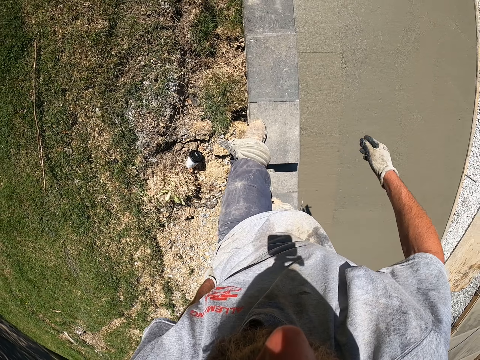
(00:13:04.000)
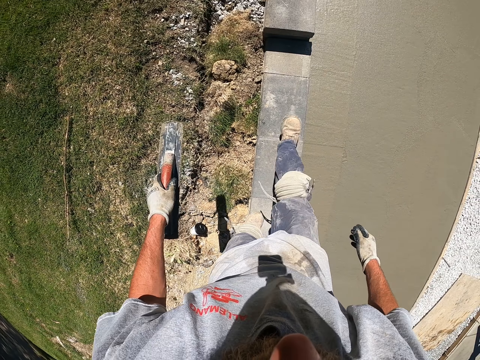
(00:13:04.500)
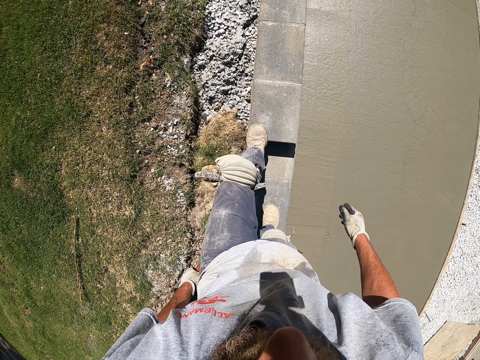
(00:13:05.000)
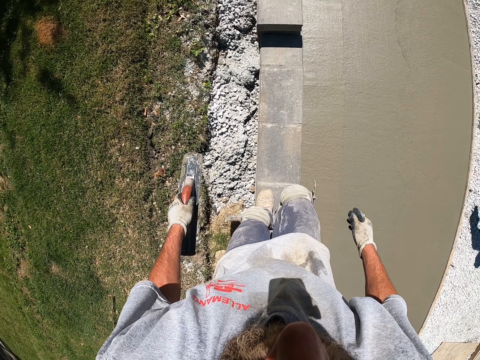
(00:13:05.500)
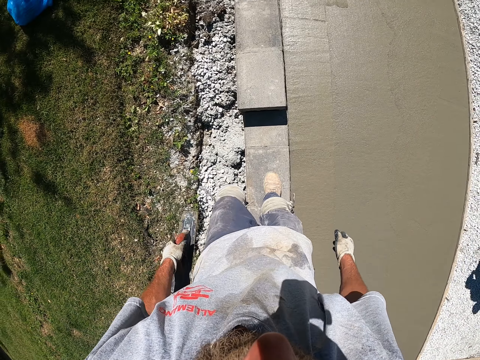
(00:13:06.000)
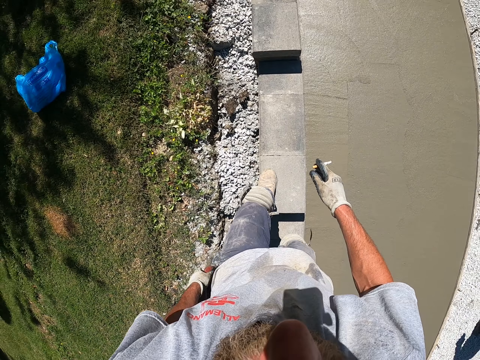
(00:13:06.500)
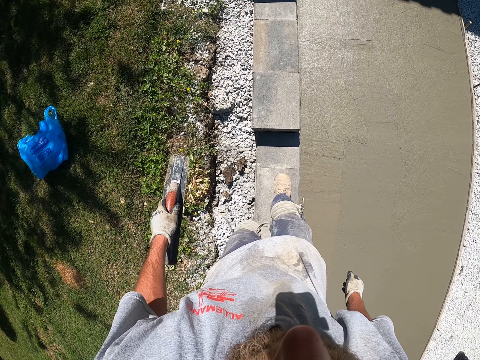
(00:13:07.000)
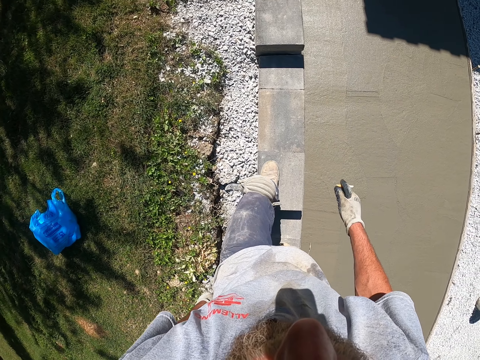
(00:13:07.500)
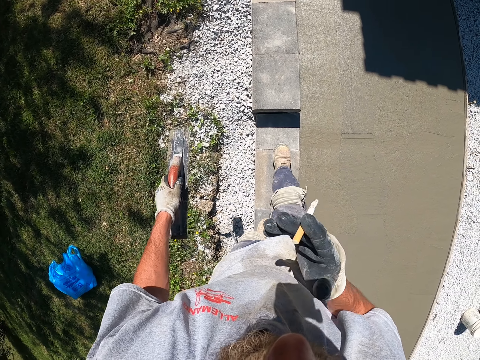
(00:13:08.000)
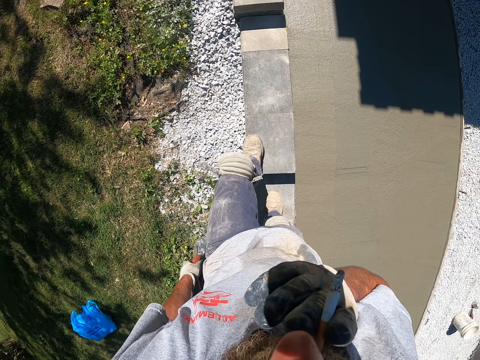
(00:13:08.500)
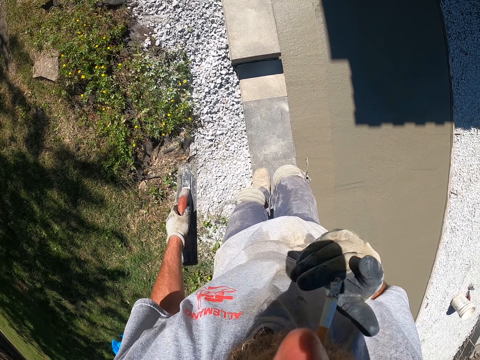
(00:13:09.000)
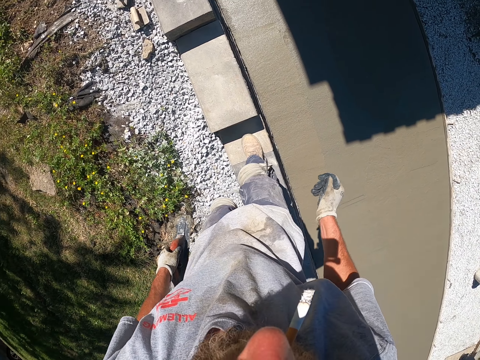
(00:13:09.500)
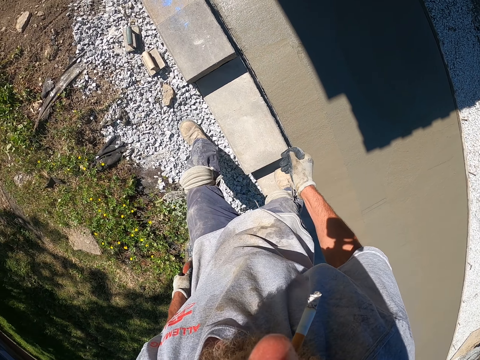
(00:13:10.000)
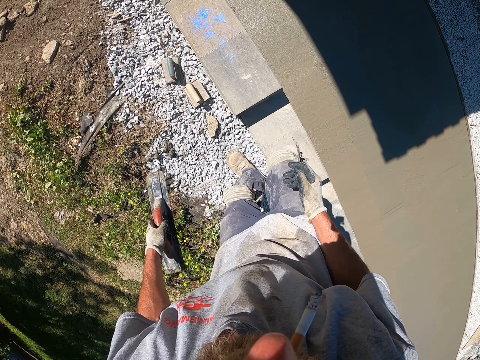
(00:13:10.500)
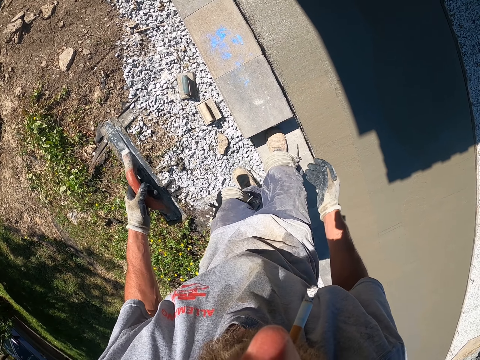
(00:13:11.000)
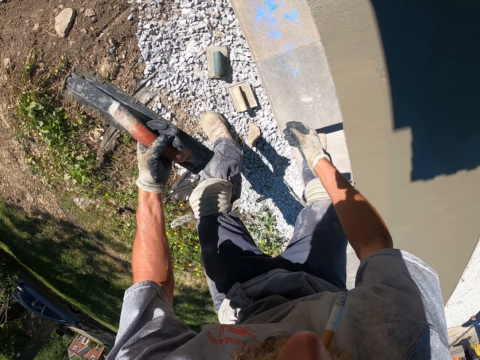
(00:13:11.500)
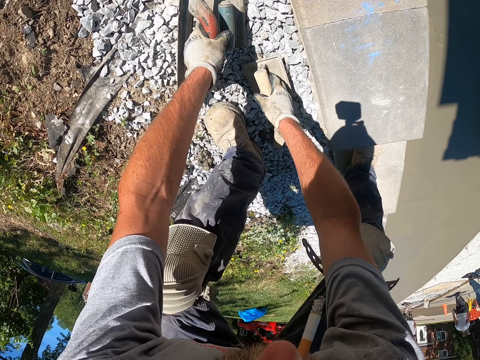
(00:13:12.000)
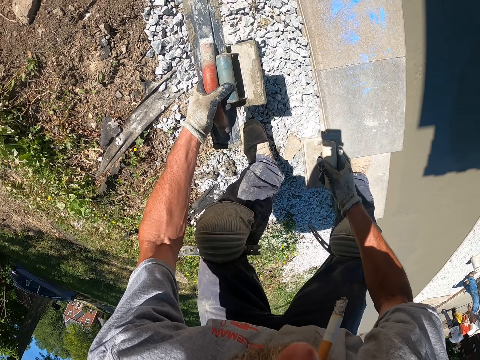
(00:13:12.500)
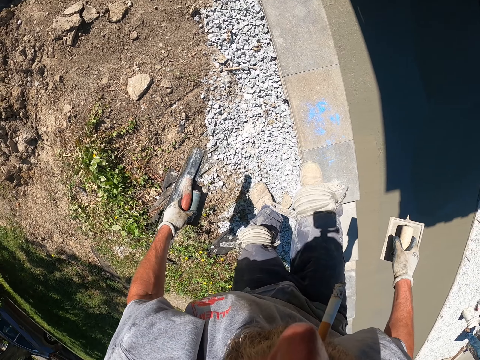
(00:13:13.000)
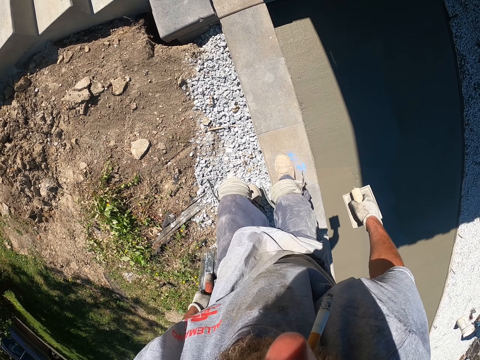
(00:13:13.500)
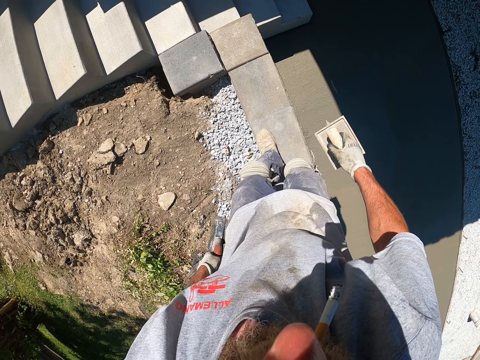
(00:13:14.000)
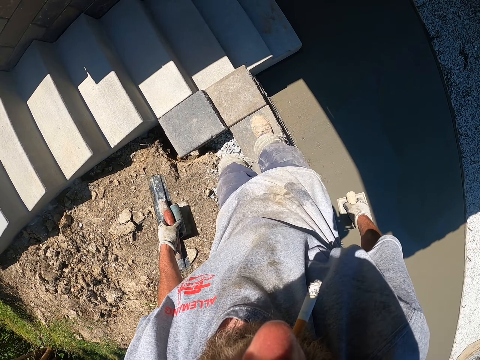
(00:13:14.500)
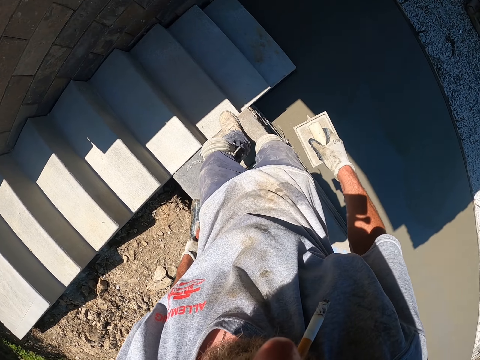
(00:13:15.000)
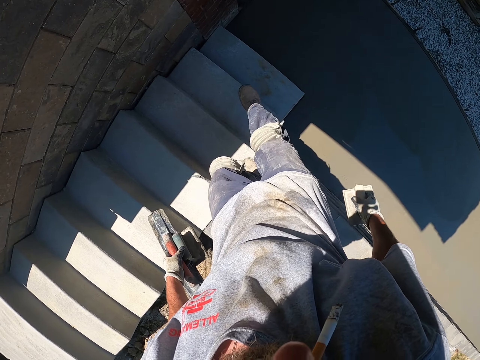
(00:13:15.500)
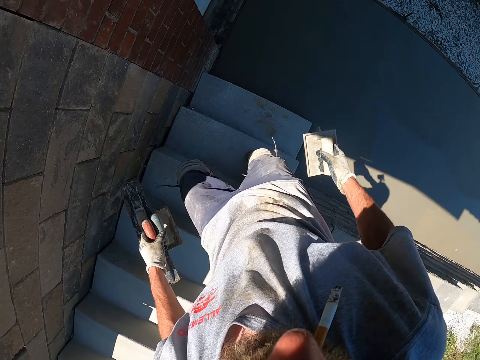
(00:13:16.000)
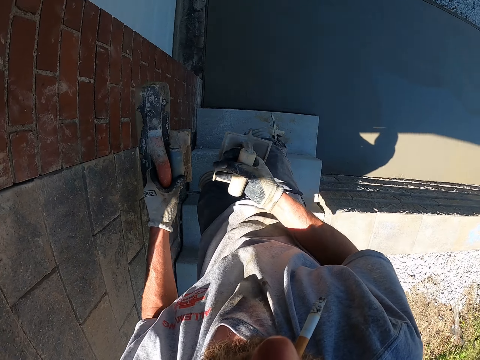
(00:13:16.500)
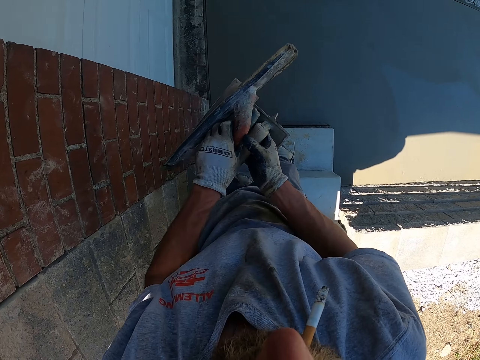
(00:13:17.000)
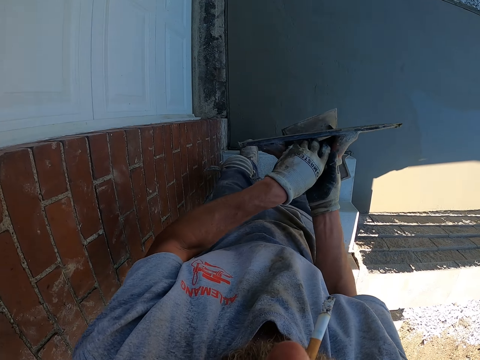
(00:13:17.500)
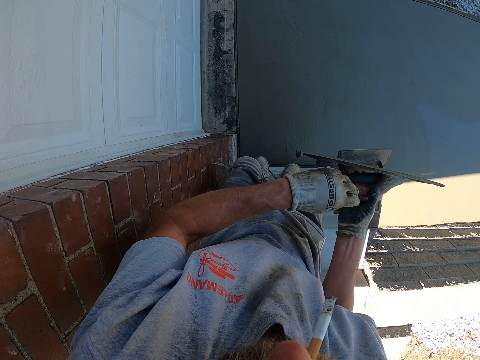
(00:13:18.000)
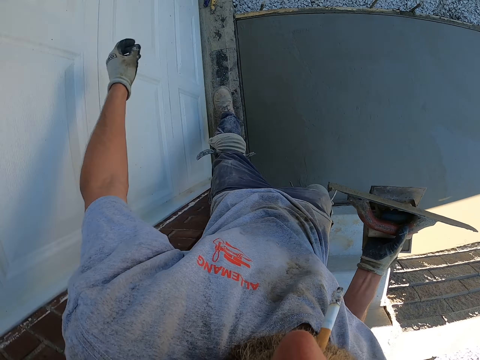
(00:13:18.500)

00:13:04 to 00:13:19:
The camera wearer picks up tools. They pick up the wood float. They walk around the construction site.

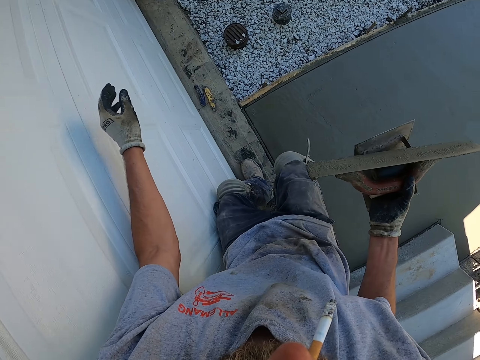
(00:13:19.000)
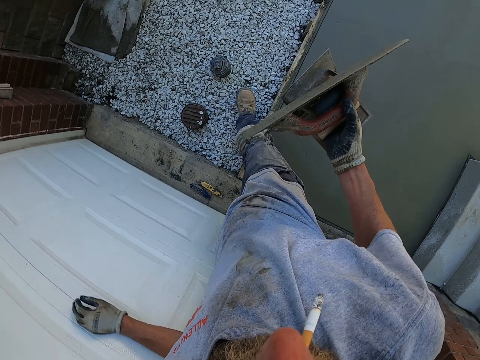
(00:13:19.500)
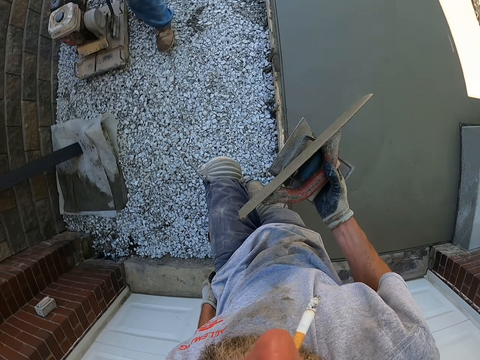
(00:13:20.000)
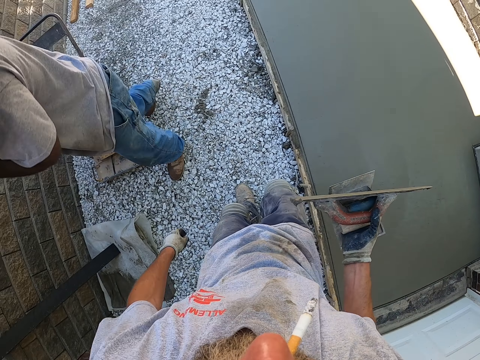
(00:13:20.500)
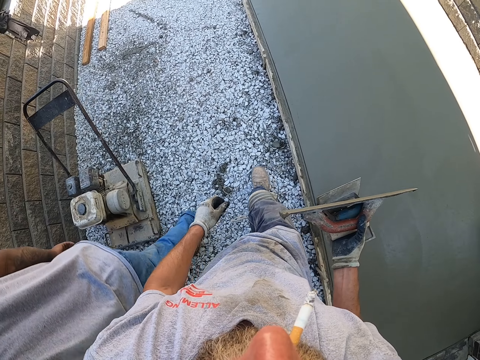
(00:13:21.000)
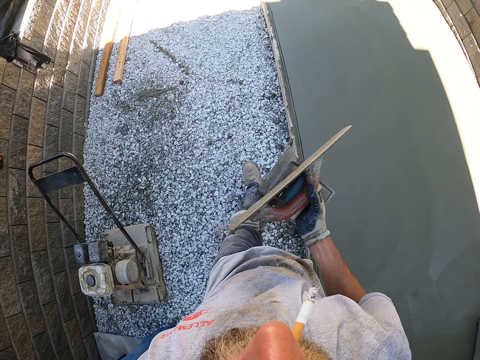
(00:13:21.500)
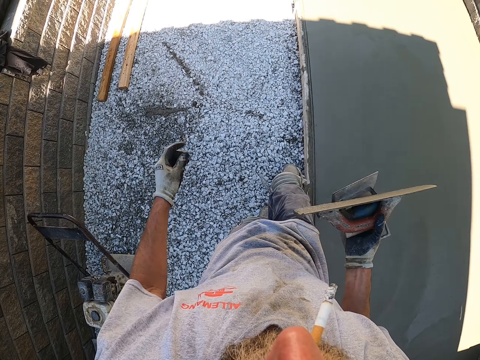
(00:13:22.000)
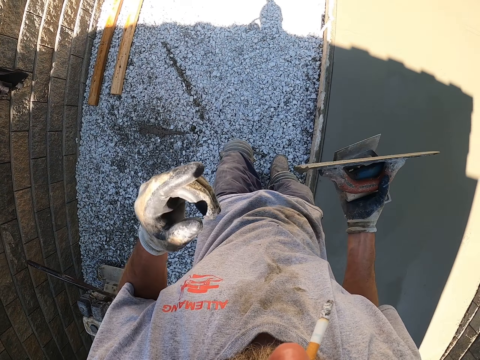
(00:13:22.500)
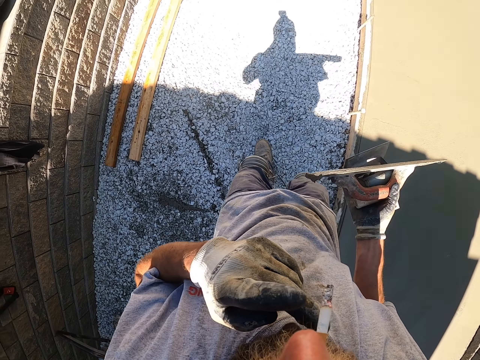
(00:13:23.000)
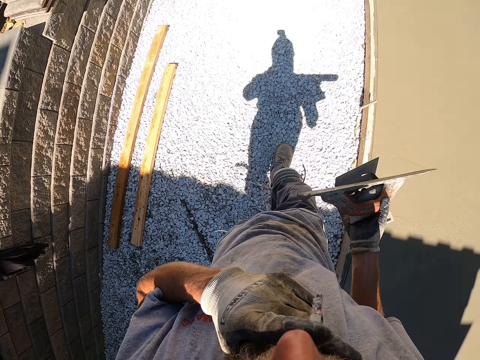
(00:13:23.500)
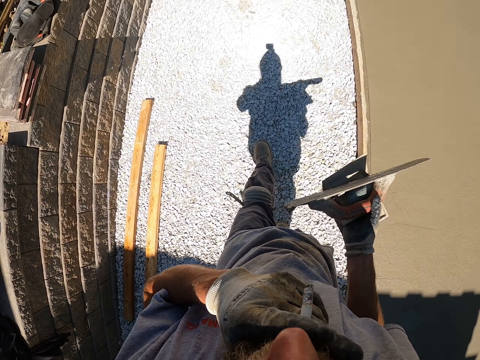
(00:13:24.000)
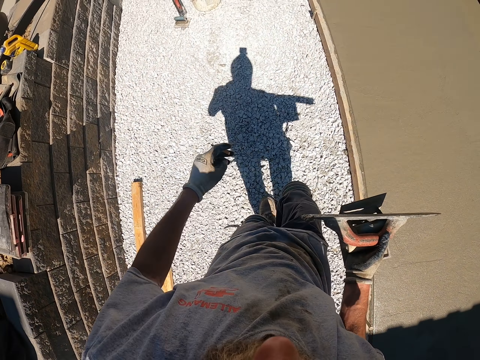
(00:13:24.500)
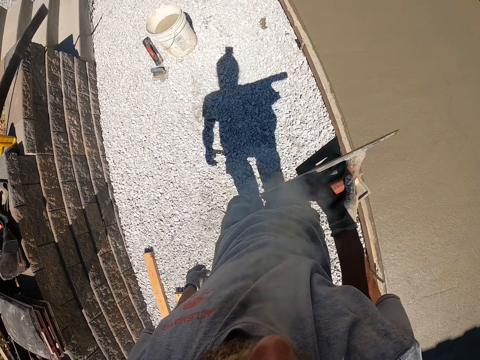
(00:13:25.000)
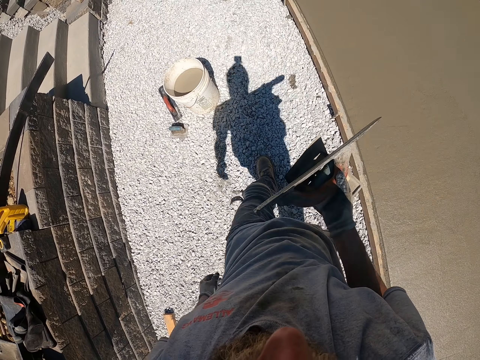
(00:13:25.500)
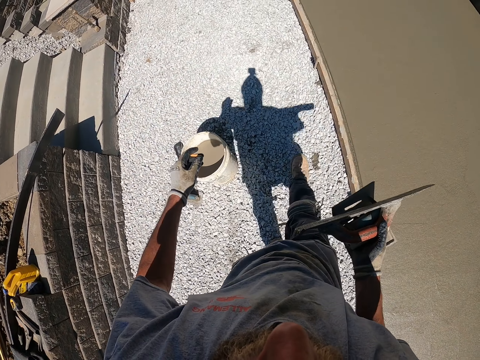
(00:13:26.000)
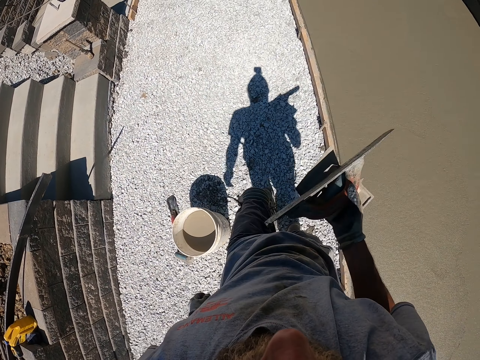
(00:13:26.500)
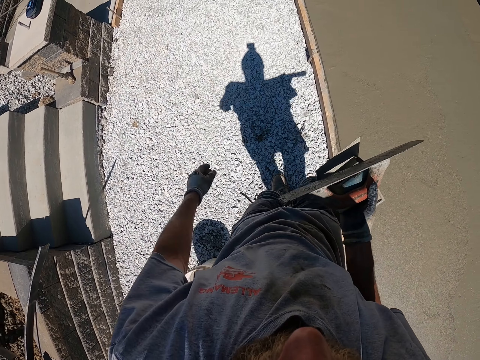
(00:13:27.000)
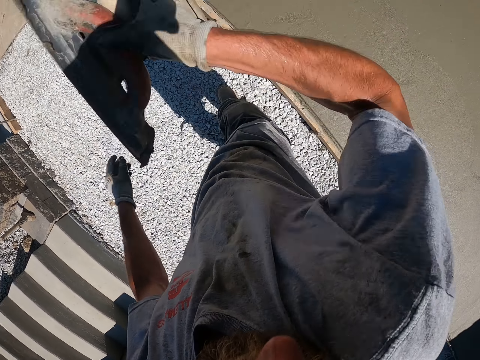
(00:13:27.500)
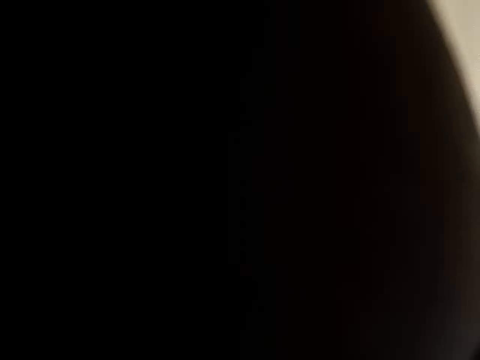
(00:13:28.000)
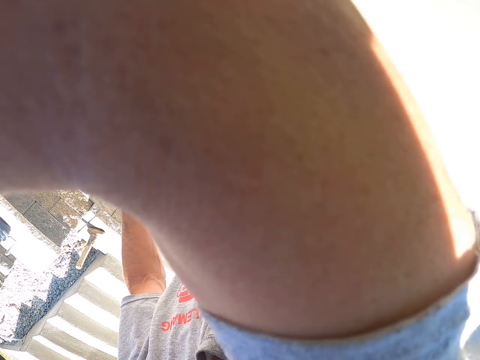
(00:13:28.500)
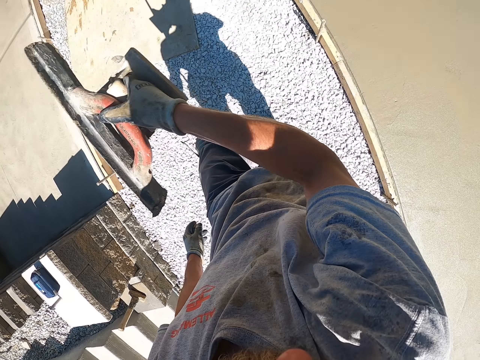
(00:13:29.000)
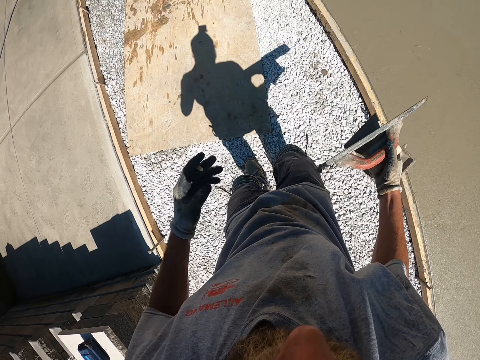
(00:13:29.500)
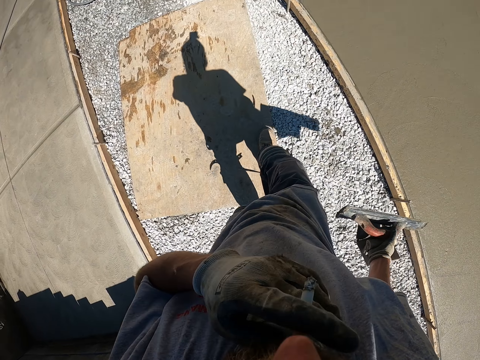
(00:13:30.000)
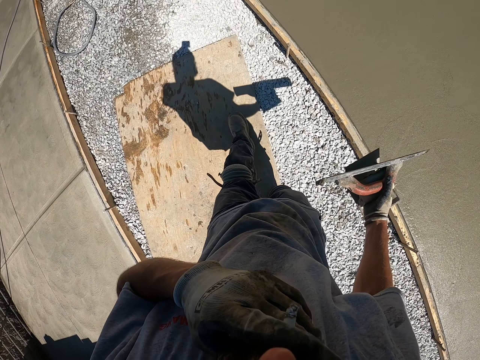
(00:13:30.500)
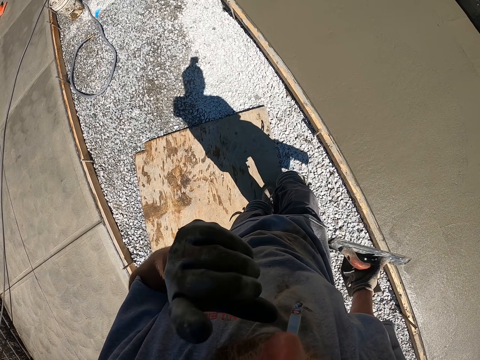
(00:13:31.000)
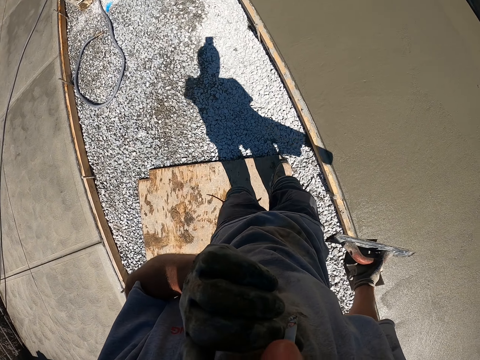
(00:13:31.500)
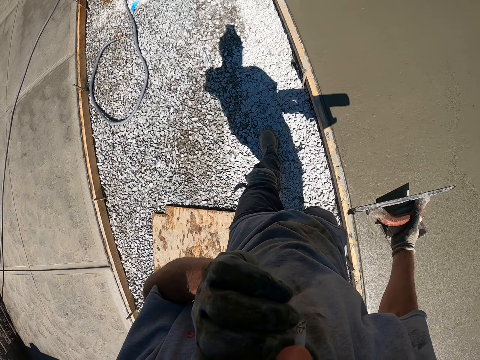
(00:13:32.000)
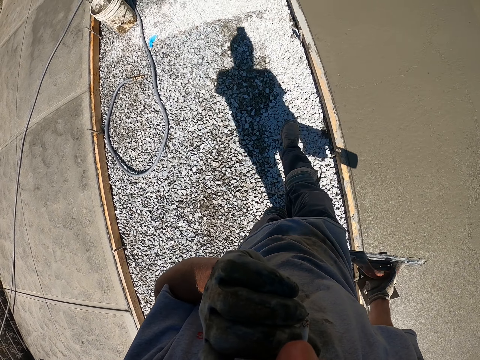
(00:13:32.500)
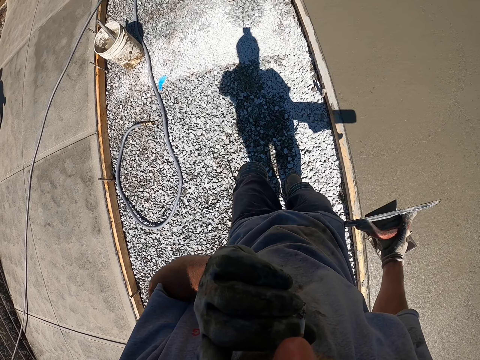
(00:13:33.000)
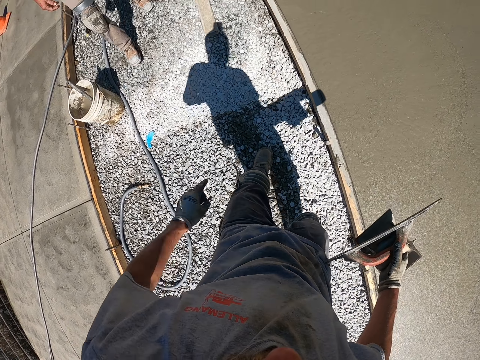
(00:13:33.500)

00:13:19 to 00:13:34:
The camera wearer lifts his hand. He removes the cigarette from the mouth. He holds the cigarette. He walks around the construction site. He wipes the face. He smokes the cigarette. He walks around the construction site.
